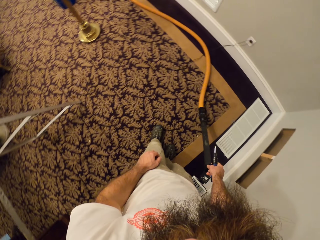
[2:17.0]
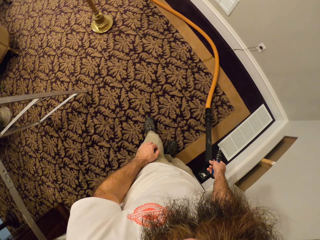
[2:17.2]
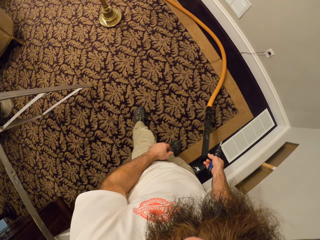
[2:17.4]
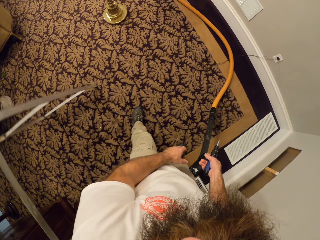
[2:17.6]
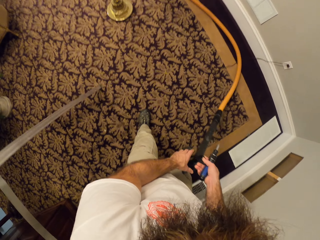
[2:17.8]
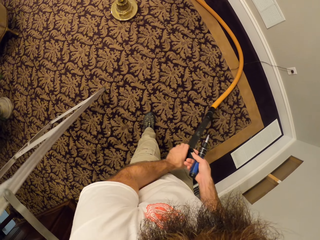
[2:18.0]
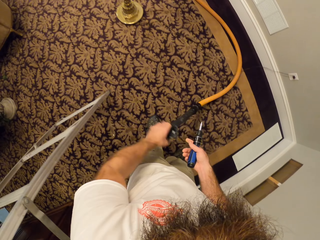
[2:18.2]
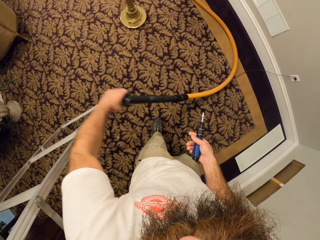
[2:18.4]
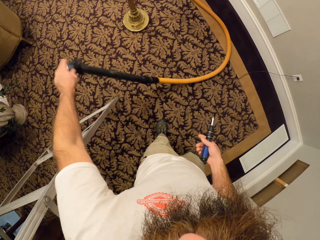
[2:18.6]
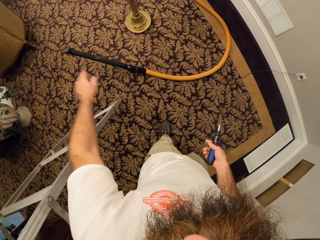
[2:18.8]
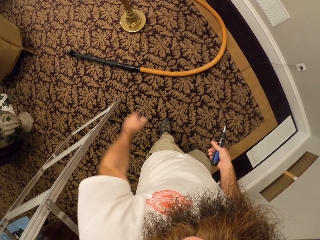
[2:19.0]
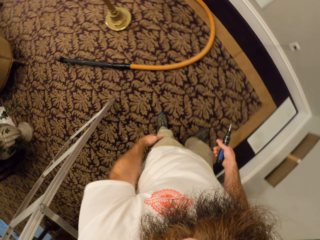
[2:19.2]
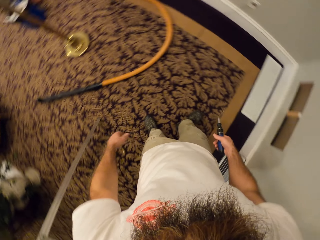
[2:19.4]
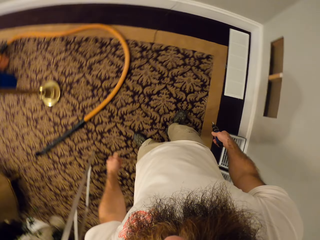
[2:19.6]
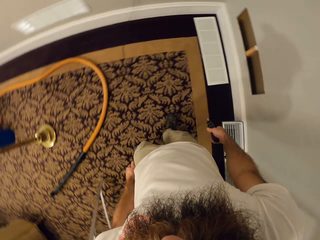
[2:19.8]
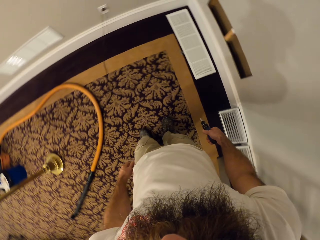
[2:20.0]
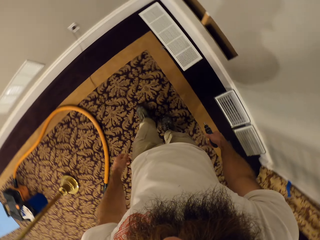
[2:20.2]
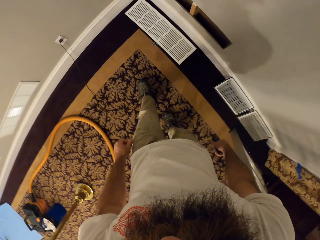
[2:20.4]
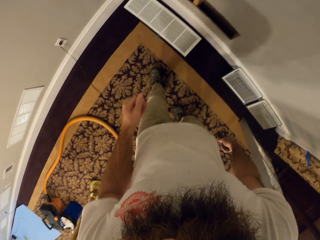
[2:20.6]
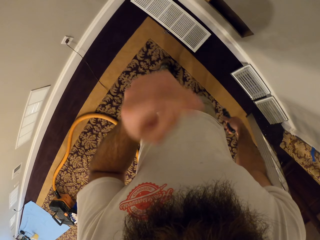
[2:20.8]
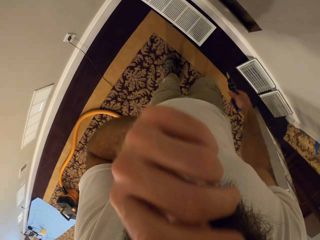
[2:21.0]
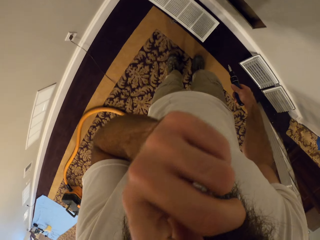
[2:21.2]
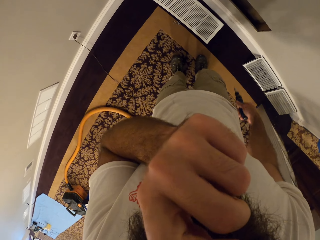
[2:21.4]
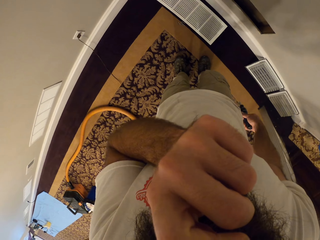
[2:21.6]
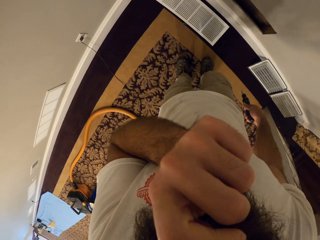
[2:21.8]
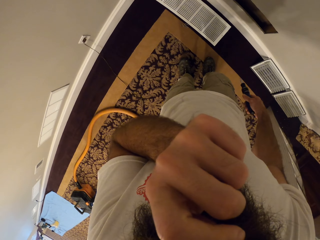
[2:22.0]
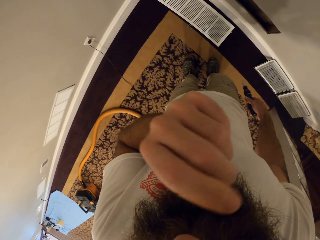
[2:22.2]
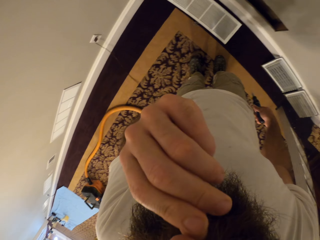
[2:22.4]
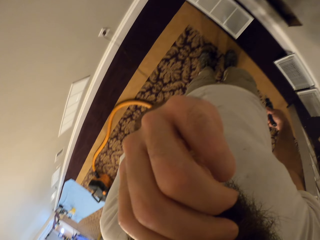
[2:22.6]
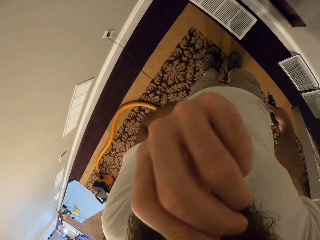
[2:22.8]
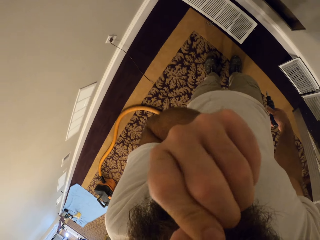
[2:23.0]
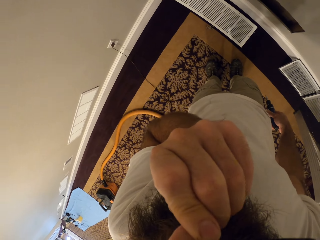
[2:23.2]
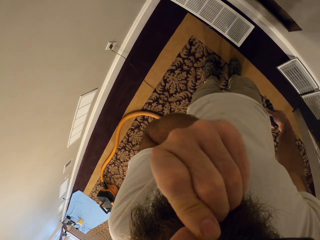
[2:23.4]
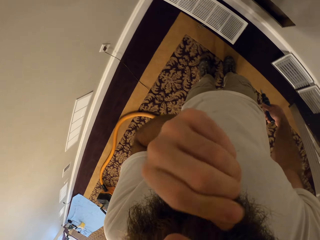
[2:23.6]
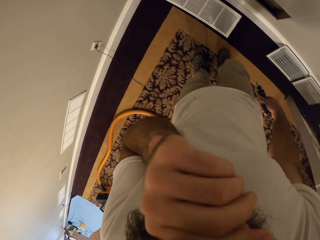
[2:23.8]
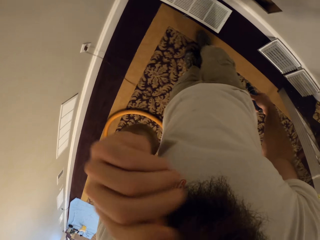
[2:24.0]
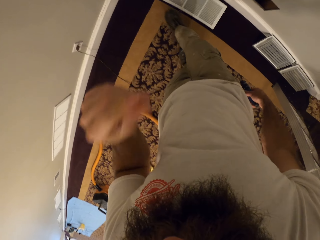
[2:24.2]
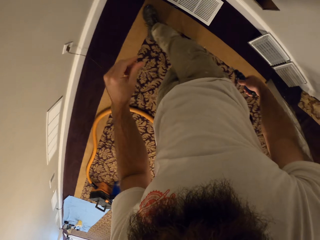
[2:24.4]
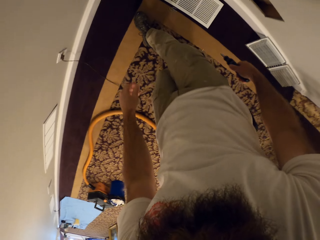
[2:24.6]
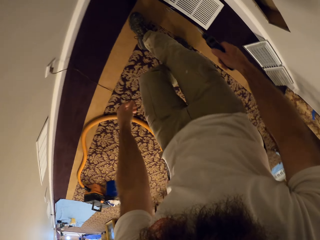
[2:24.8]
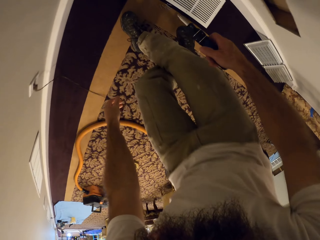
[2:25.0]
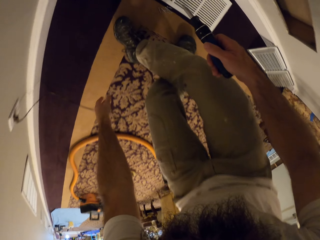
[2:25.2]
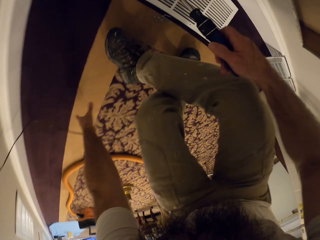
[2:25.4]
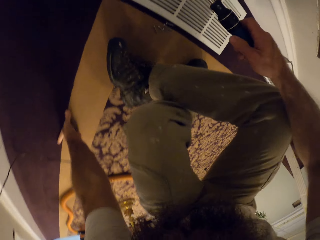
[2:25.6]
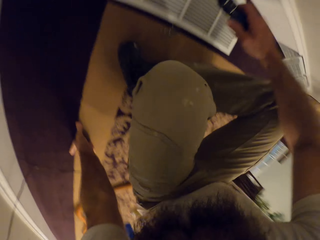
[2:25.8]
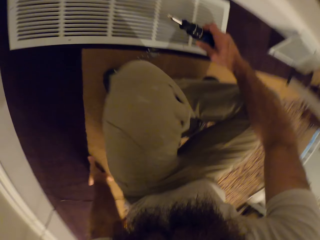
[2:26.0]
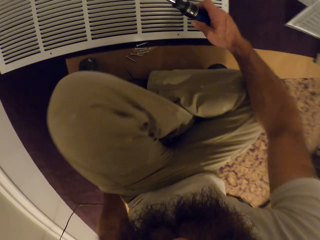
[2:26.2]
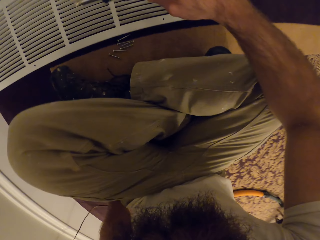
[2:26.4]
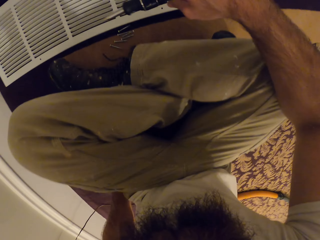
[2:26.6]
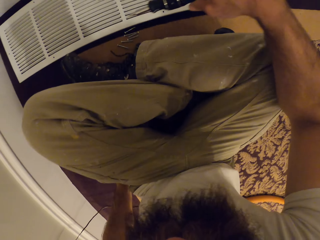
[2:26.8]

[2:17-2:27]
The camera wearer passes the hose from his right hand to his left hand. He drops the hose on the ground with his left hand. He touches his face with his left hand. He scratches his face. He crosses both legs. He sits on the ground.

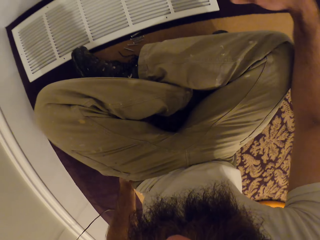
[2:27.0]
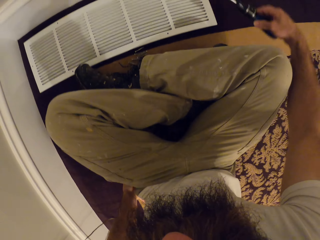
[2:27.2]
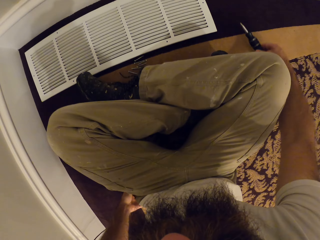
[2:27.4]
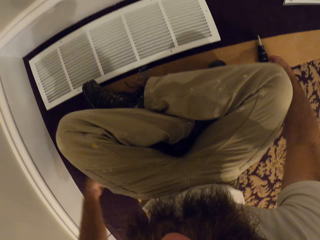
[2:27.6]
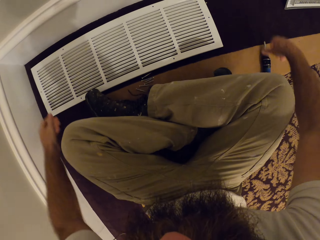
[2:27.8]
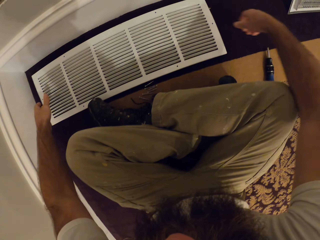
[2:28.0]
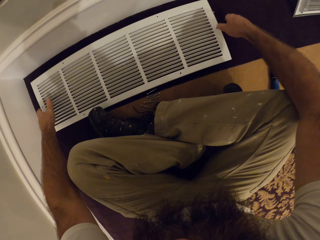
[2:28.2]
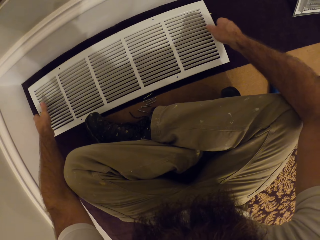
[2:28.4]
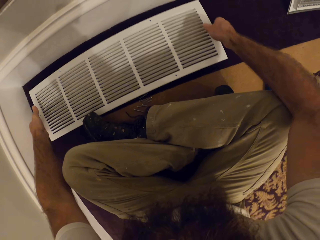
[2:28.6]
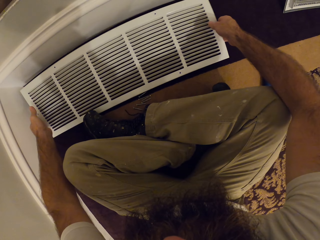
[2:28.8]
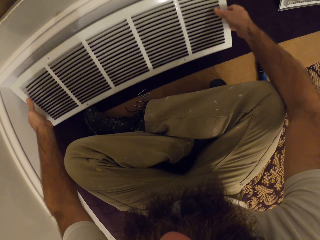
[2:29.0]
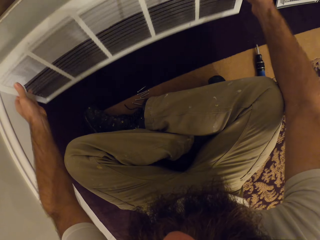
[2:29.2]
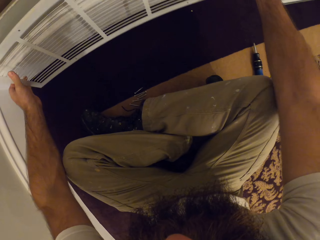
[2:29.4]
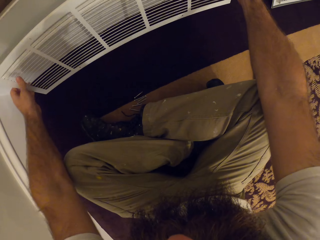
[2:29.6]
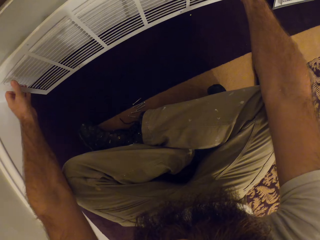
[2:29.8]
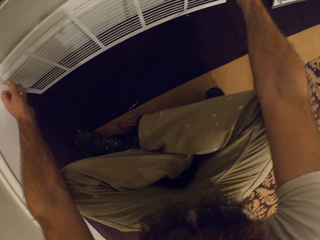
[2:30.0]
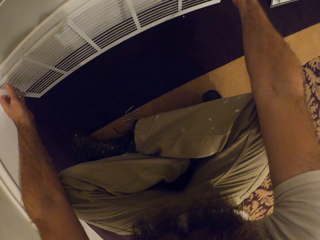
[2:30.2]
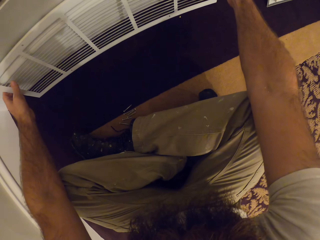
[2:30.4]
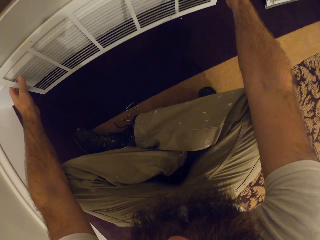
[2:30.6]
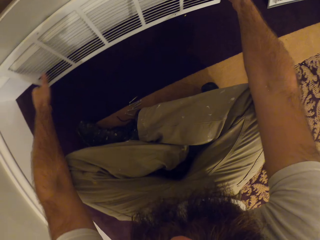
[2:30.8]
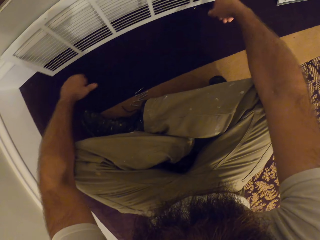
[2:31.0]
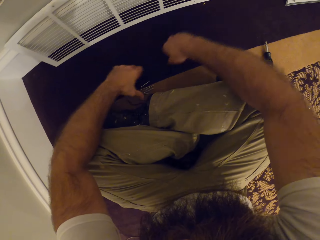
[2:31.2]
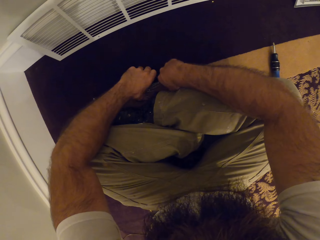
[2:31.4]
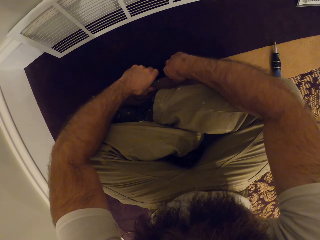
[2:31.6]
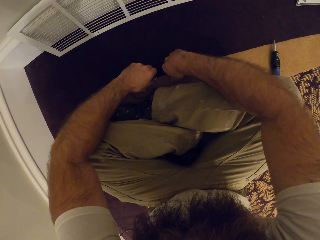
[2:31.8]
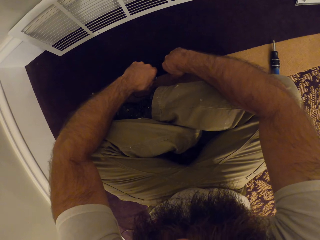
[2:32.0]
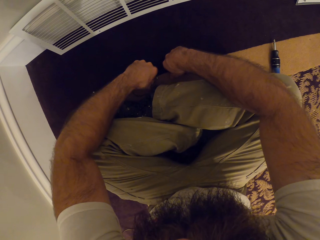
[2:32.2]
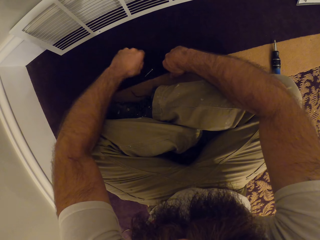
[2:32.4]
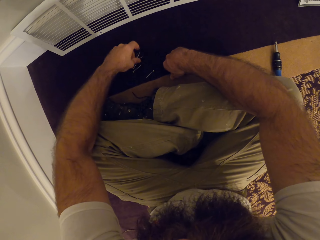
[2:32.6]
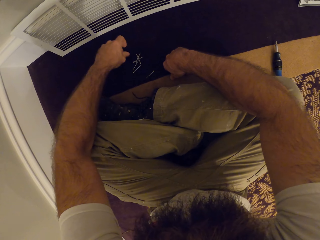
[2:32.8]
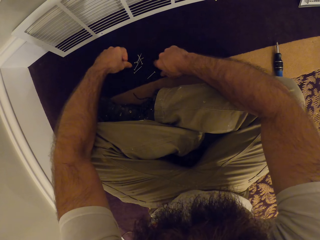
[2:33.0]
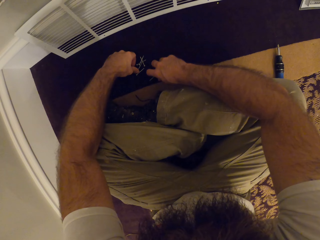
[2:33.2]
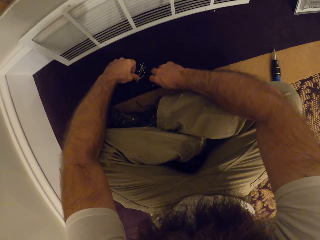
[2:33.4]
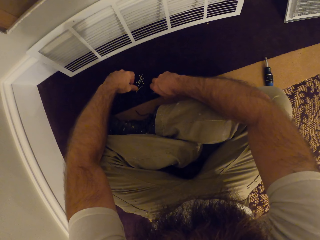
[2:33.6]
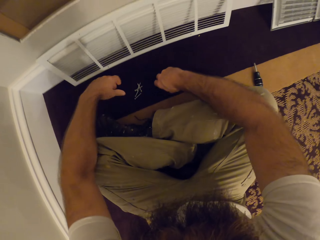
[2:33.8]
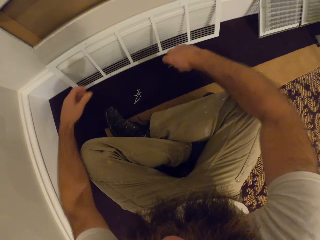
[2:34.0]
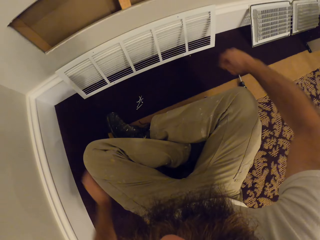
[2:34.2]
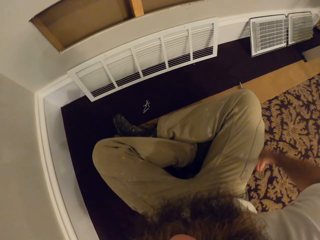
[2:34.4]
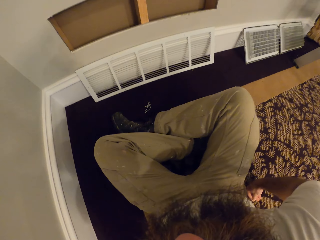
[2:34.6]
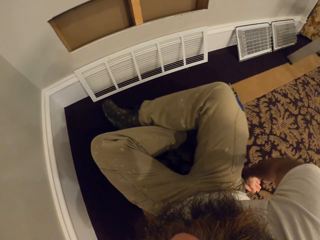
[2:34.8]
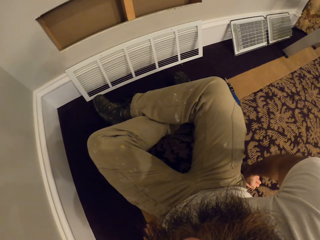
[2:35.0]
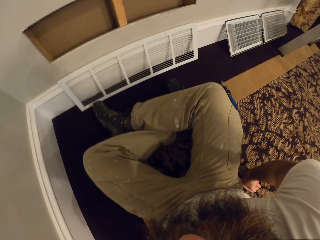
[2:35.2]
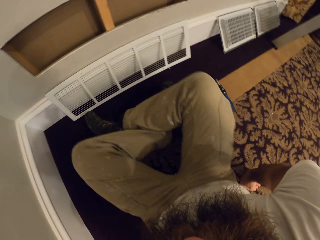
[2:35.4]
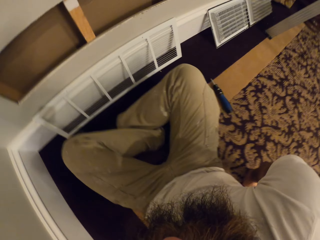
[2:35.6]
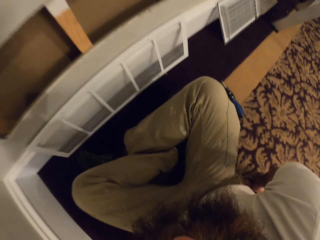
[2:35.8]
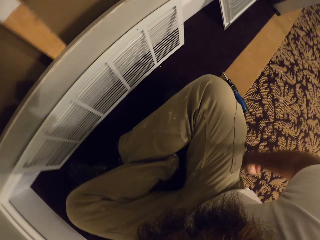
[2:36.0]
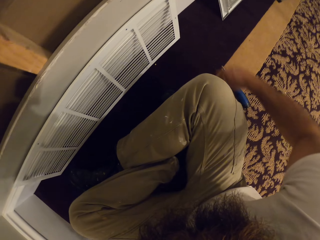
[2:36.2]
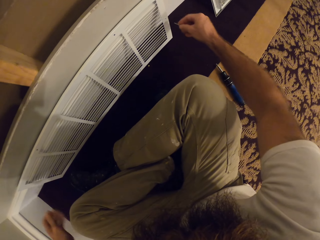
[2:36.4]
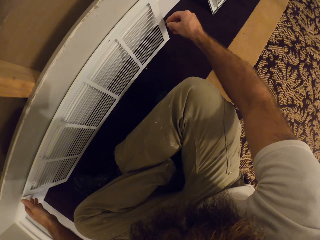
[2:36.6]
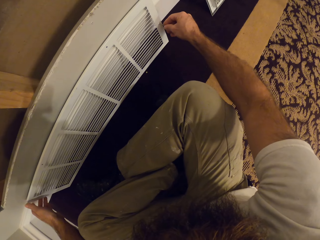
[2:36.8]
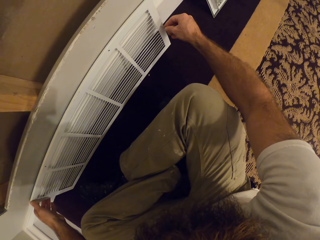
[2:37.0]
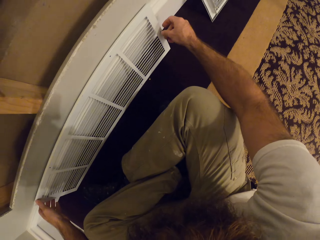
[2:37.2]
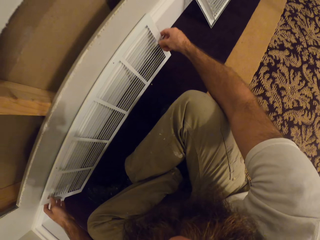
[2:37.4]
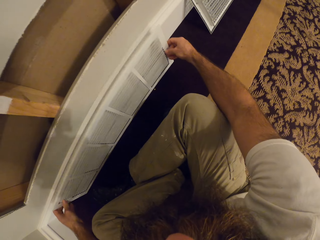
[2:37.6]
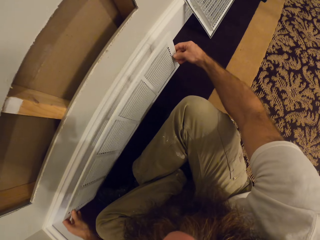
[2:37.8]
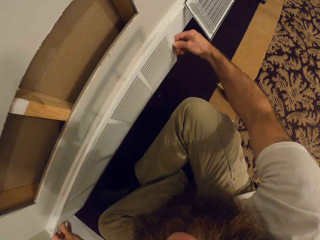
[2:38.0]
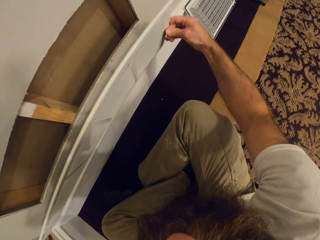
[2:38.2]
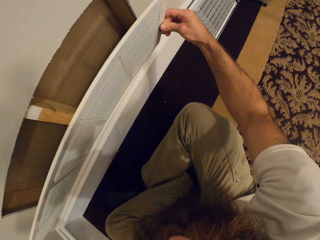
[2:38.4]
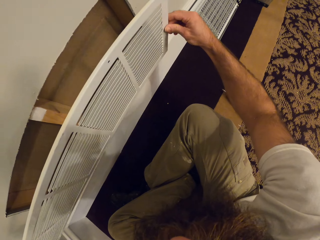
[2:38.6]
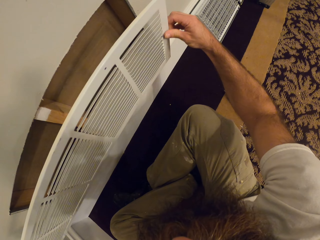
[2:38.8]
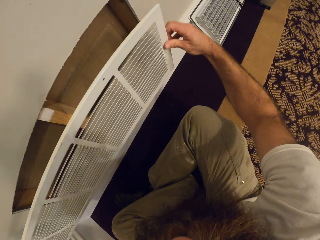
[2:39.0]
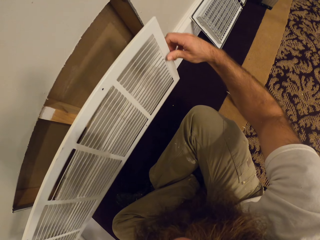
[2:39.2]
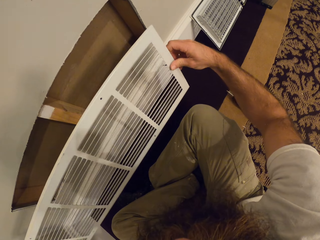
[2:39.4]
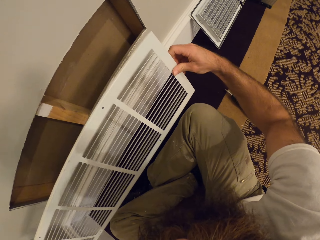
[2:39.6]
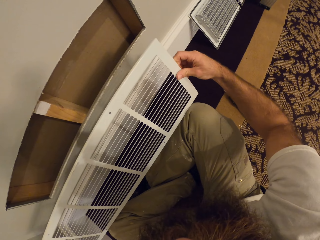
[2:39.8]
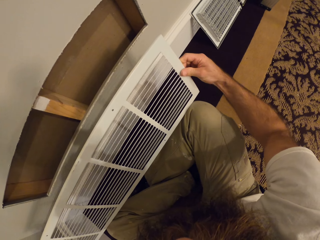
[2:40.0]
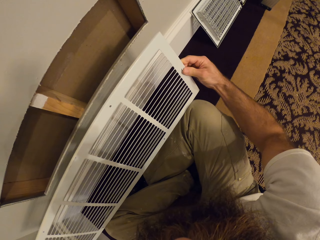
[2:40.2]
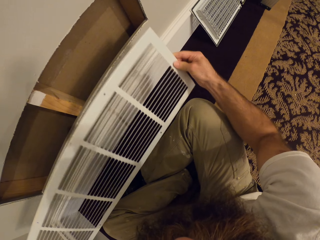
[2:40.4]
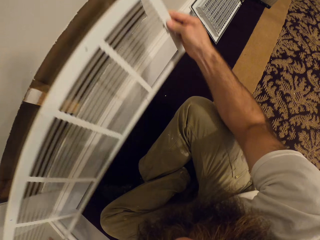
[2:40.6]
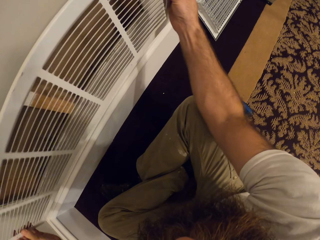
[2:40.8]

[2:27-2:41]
The camera wearer drops the screwdriver on the ground with his right hand. He takes the ventilator. He adjusts the vent by the wall with both hands. He adjusts the screw on the ground with both hands. He picks up screws. He adjusts his sitting position on the ground. He removes the vent from the wall with both hands. He places the vent on the wall with both hands. He puts the ventilator cover on his knee.
